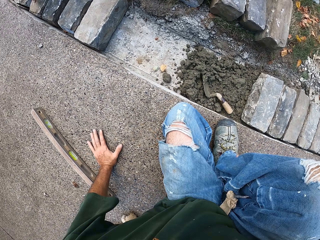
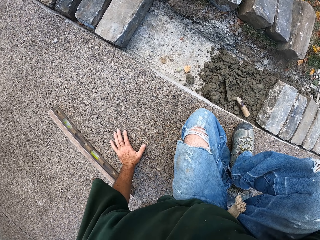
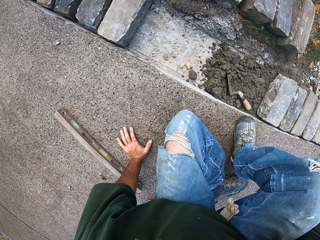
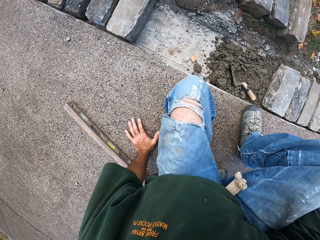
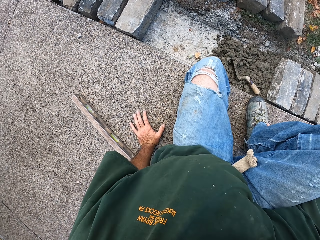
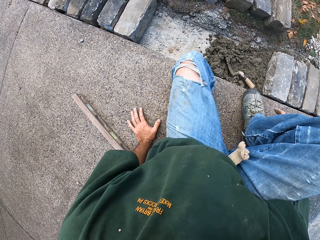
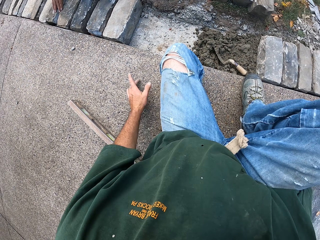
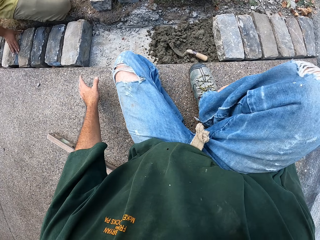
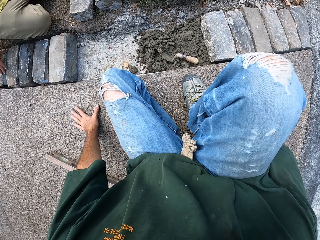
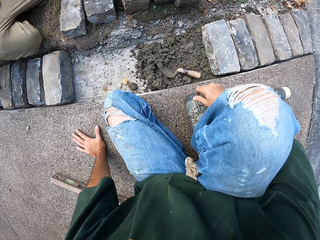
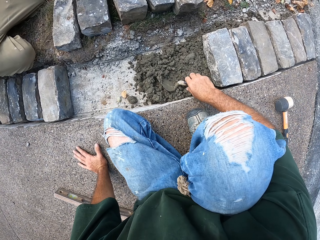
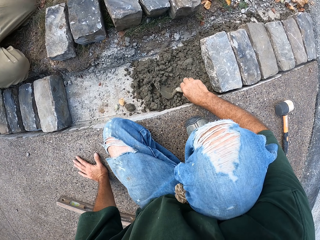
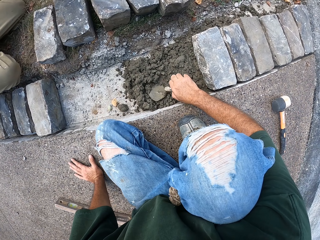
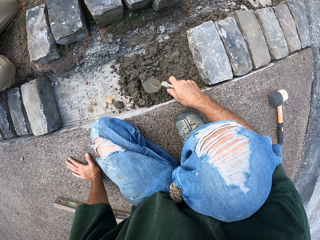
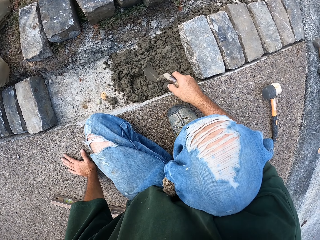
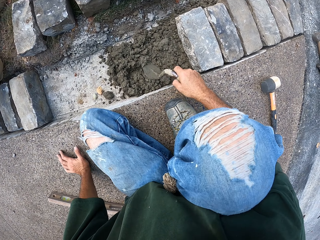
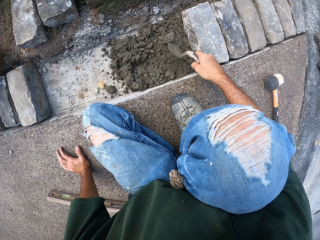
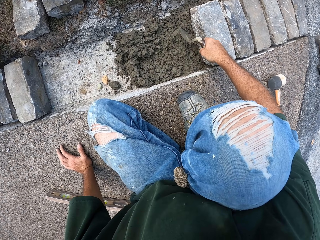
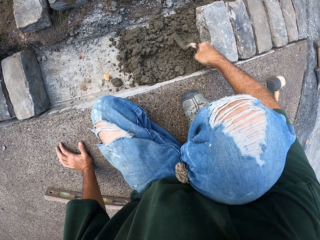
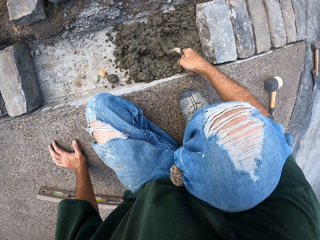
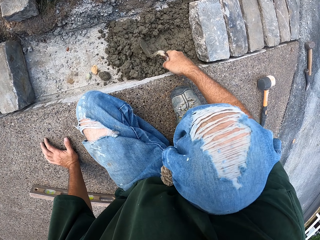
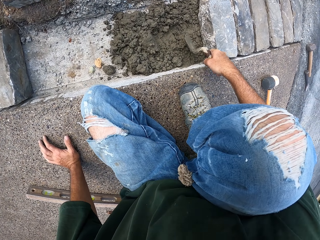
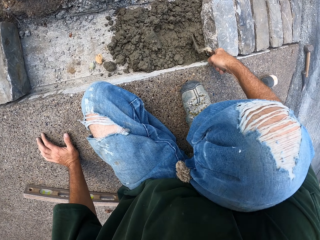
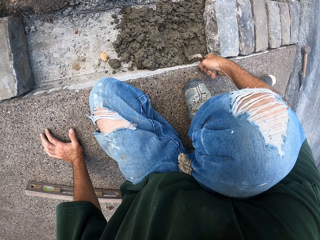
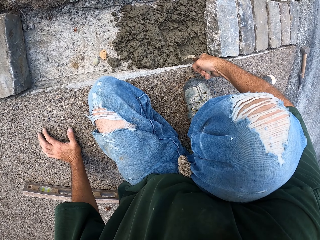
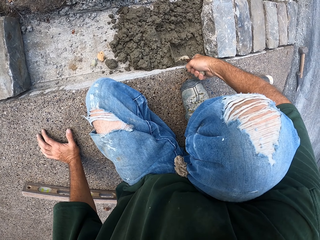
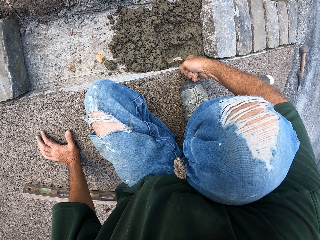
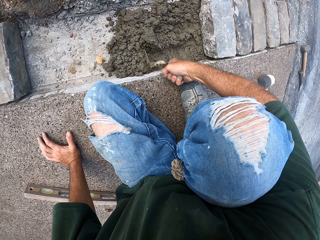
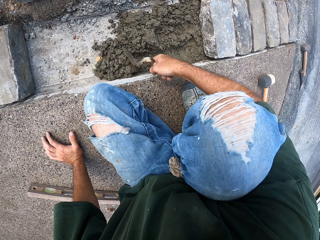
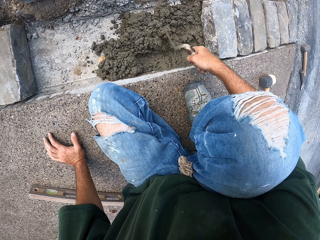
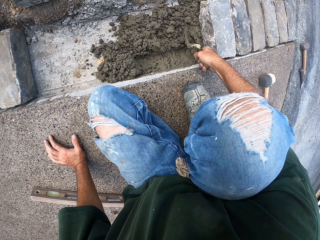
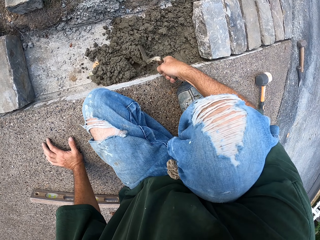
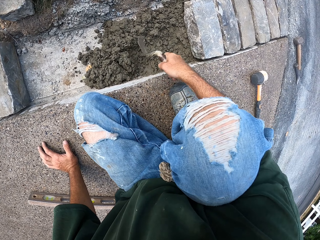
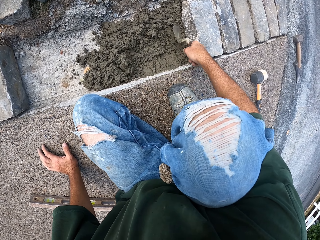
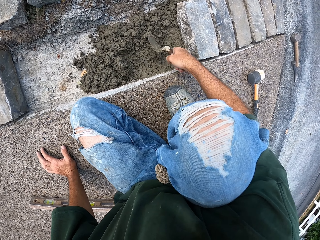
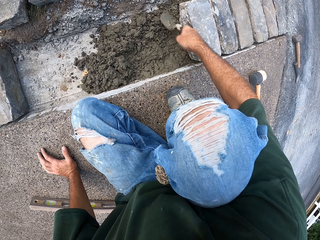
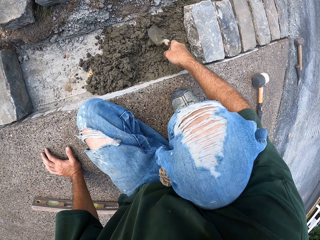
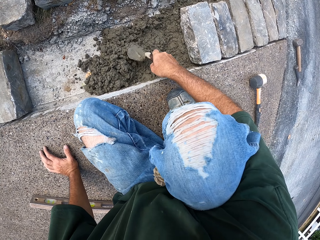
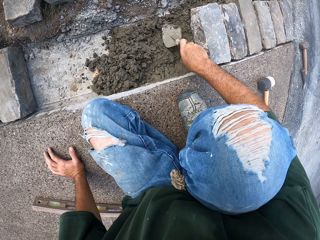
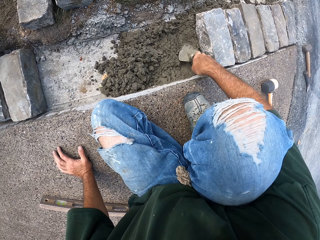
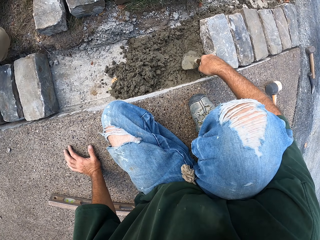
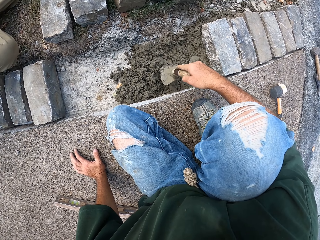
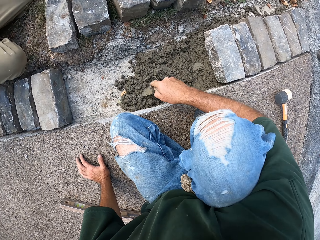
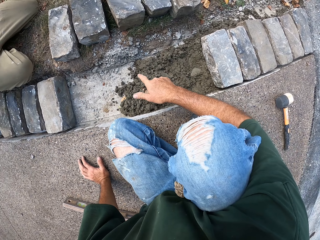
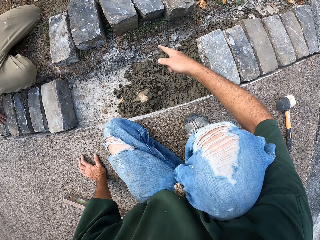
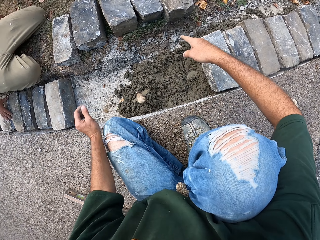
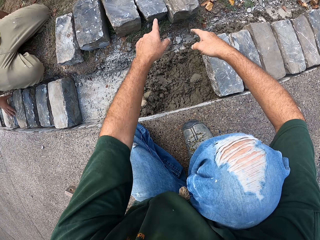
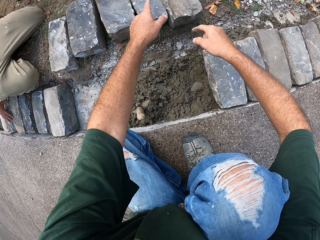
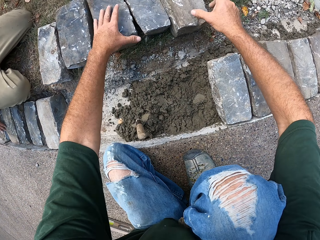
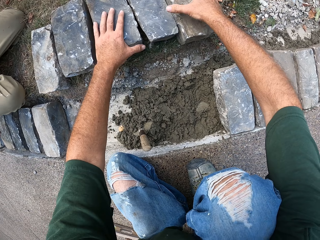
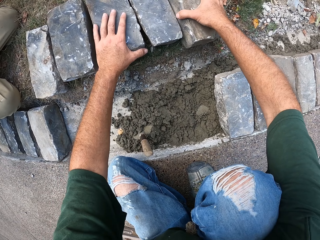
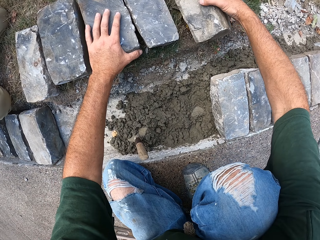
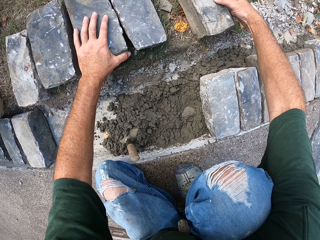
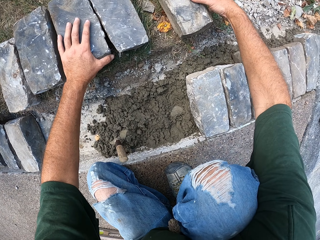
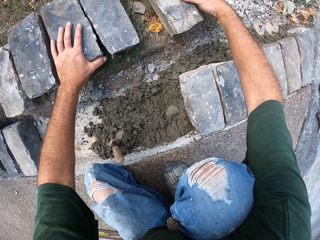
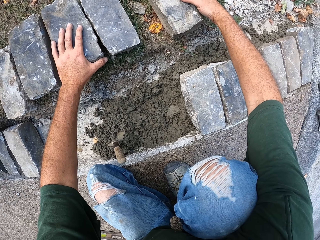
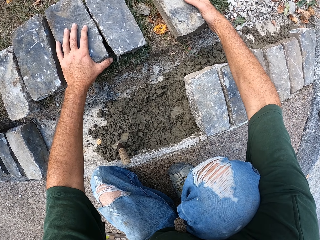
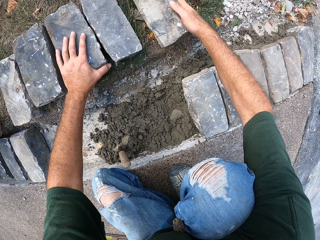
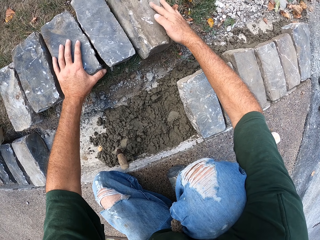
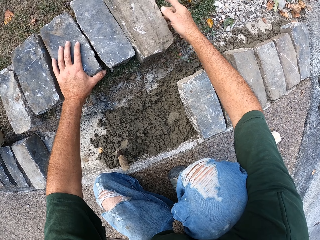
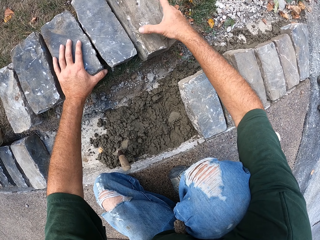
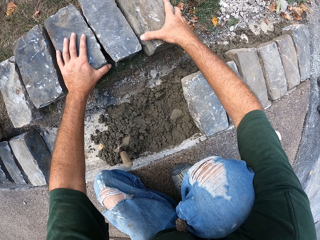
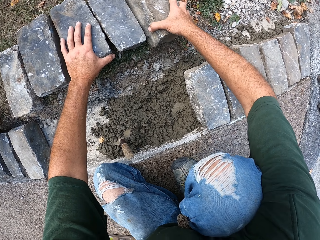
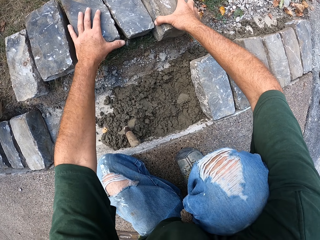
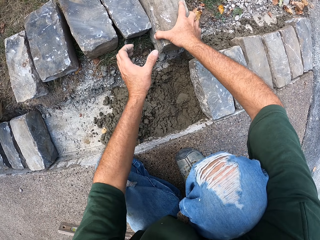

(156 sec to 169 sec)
The camera wearer spreads mortar on the furrow with a trowel. They pick up a stone block. They adjust the stone.

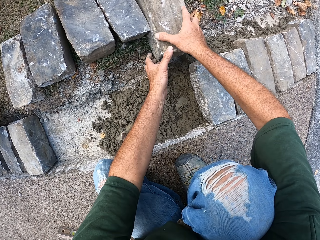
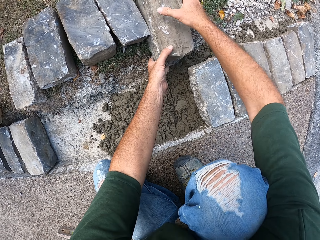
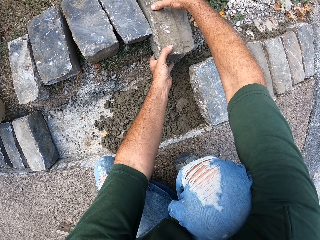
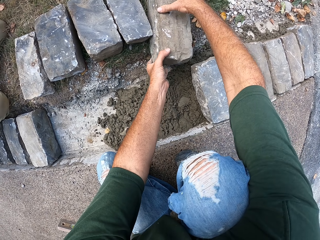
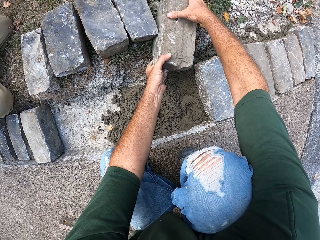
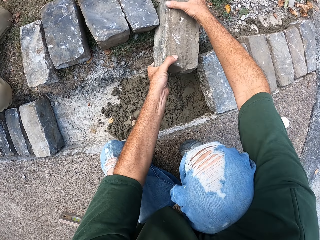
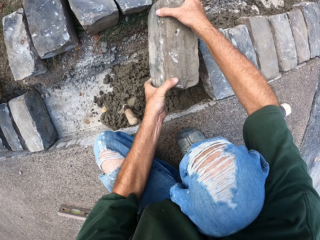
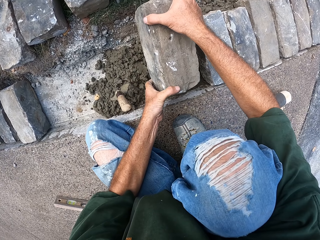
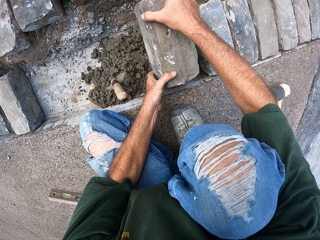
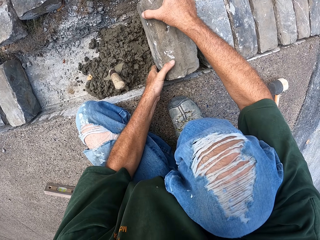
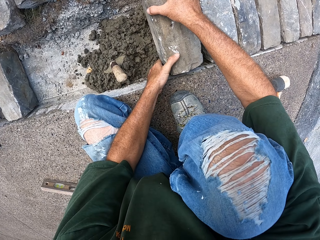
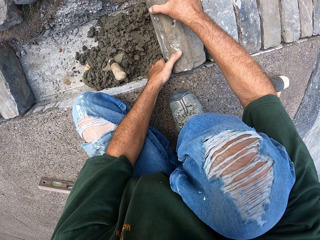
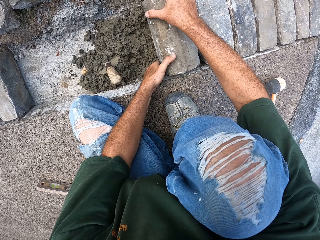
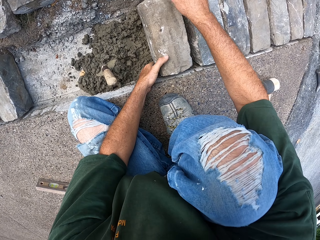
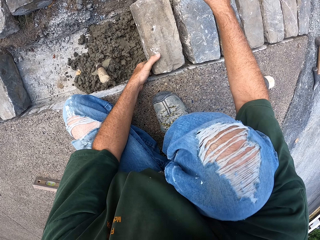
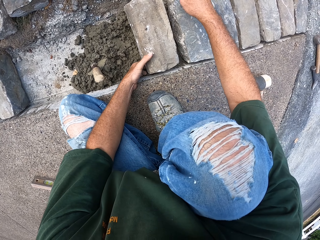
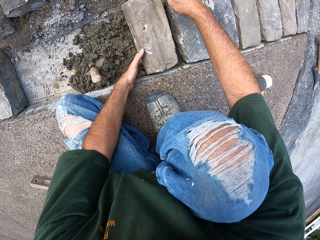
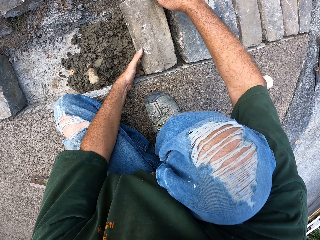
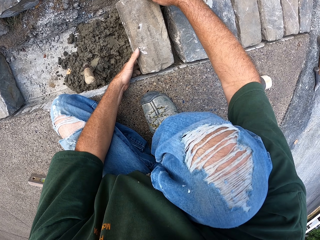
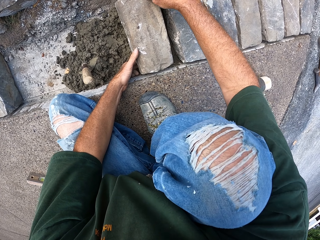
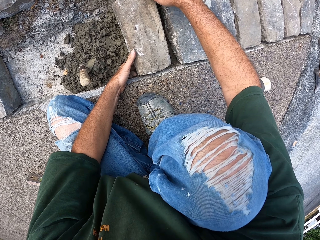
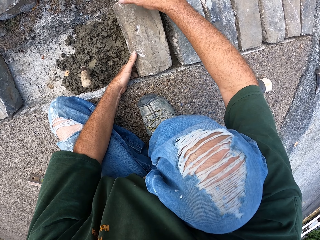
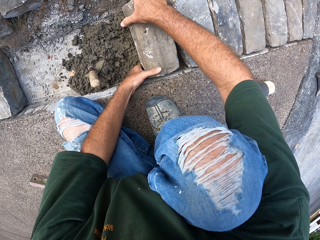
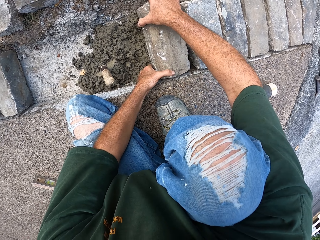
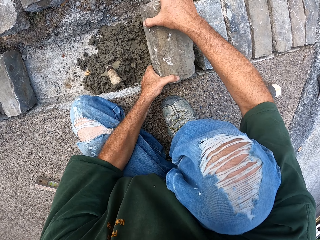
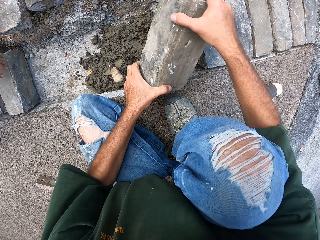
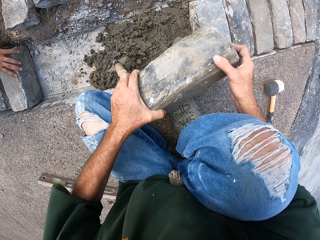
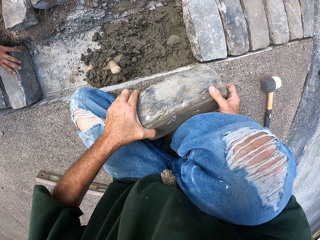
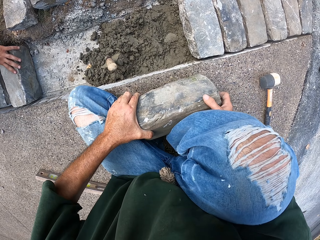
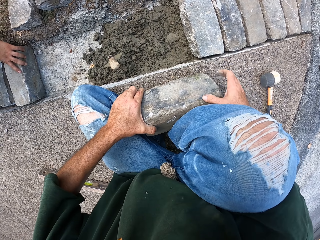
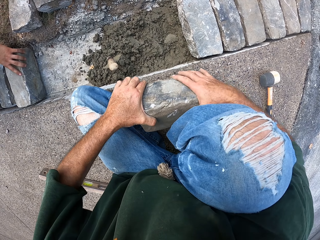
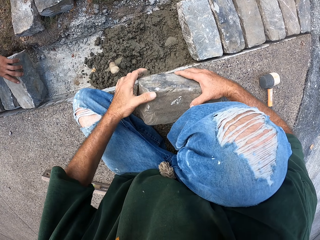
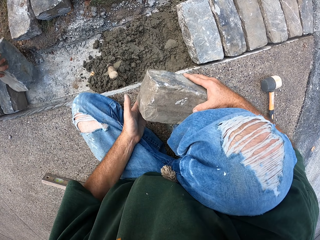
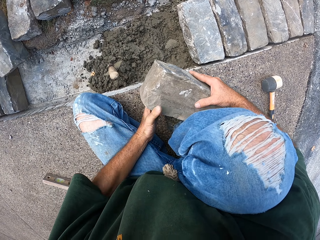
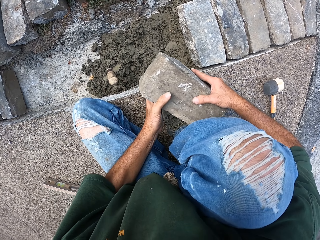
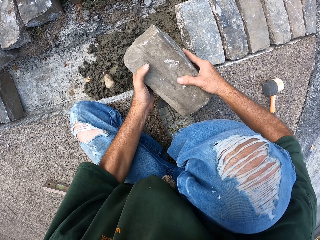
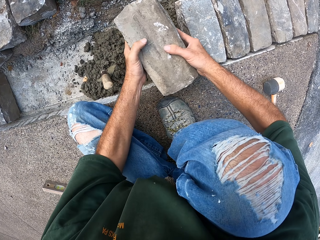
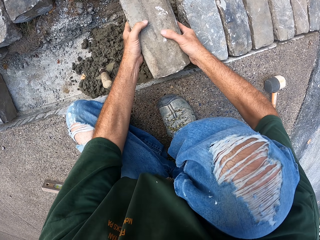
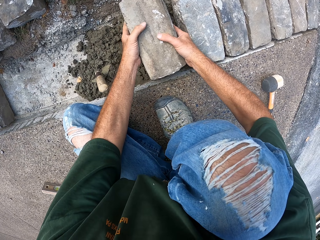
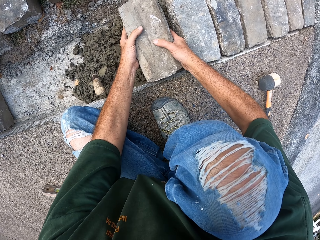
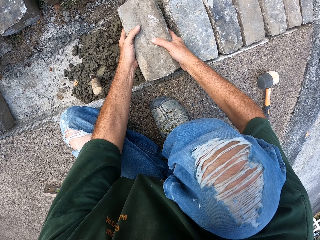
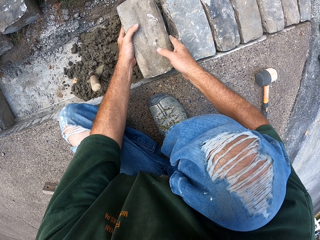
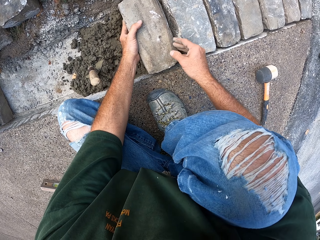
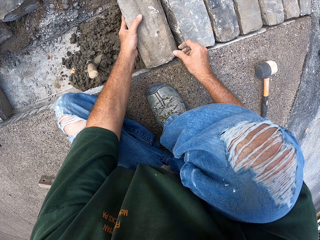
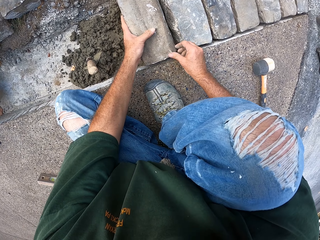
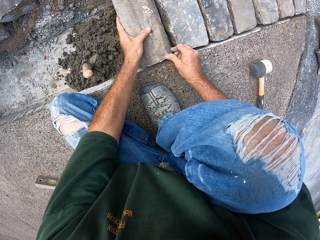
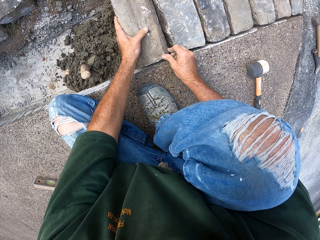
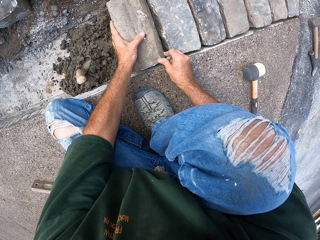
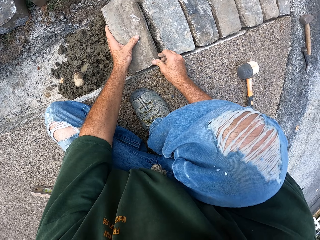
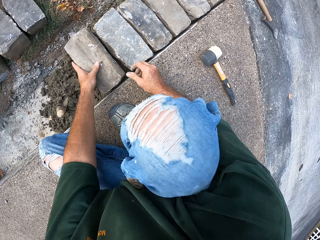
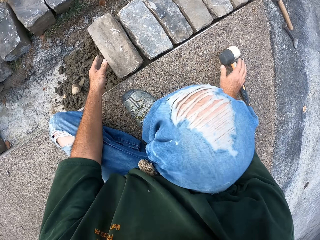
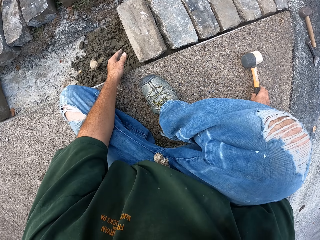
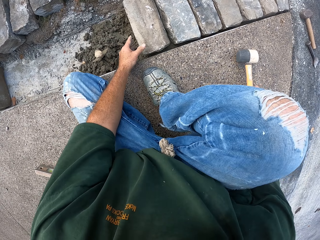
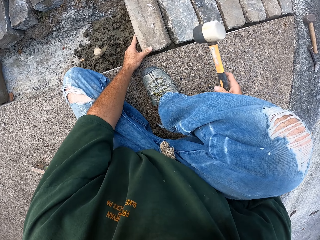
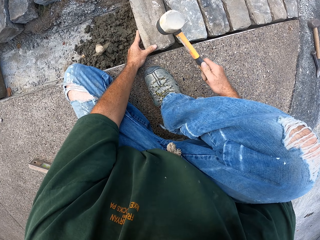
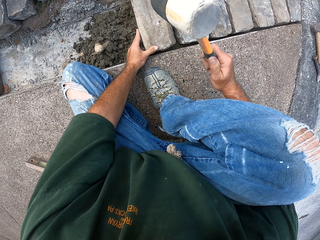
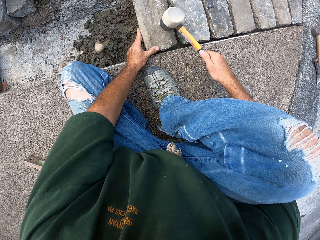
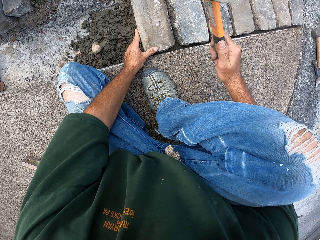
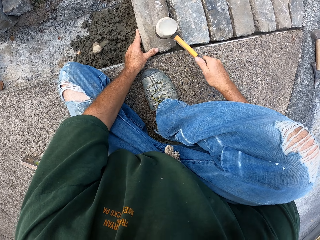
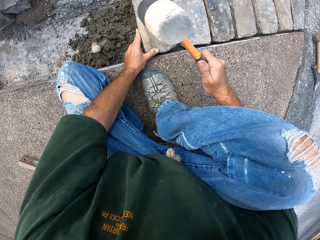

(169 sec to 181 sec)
The camera wearer picks up a stone block. They put the stone in the furrow. They remove the stone from the furrow. They put the stone in the furrow. They pick up a hammer. They hit the stone block with the hammer.
